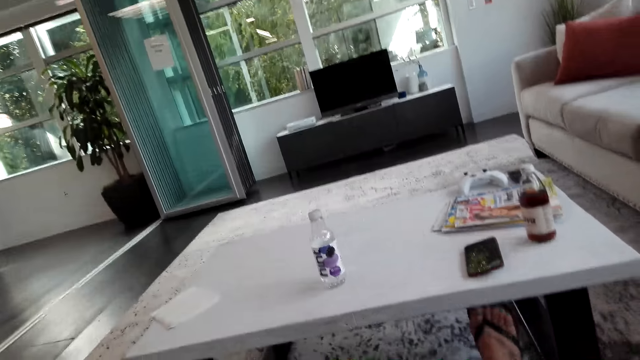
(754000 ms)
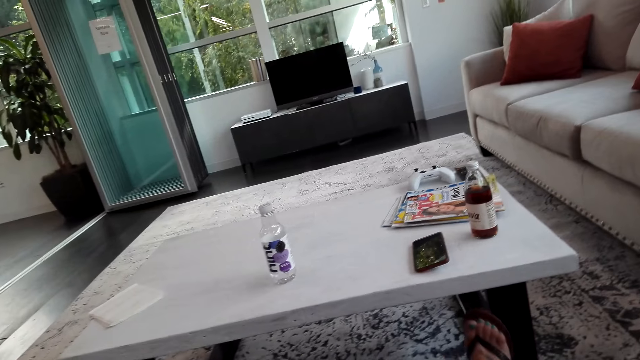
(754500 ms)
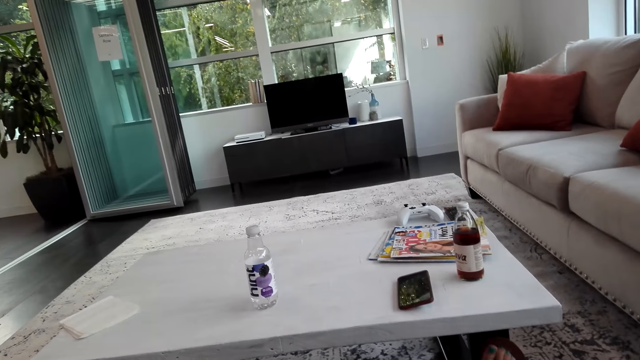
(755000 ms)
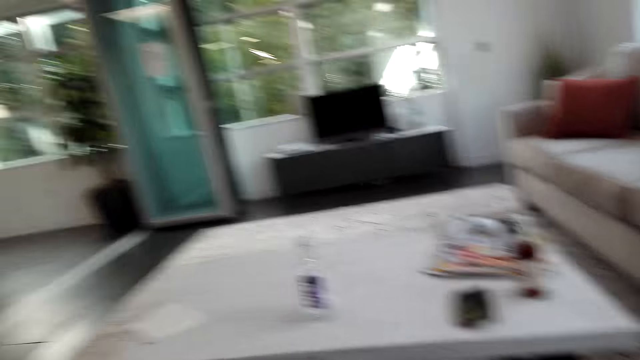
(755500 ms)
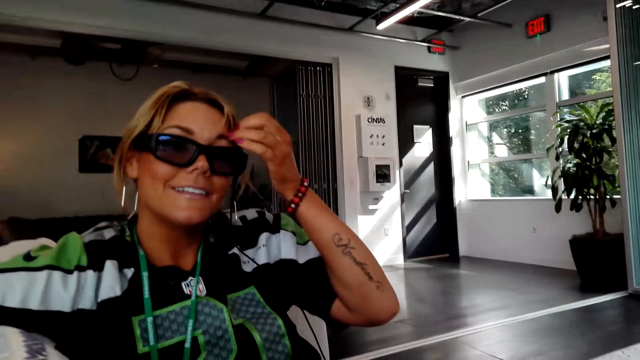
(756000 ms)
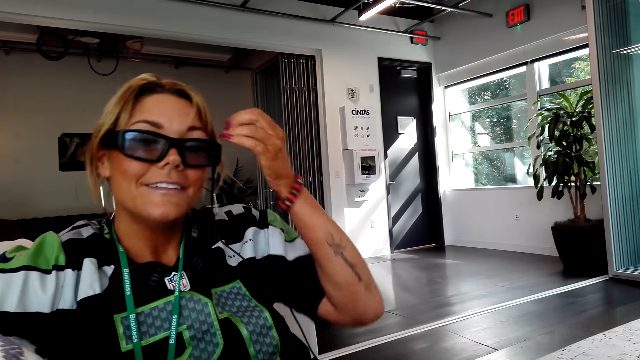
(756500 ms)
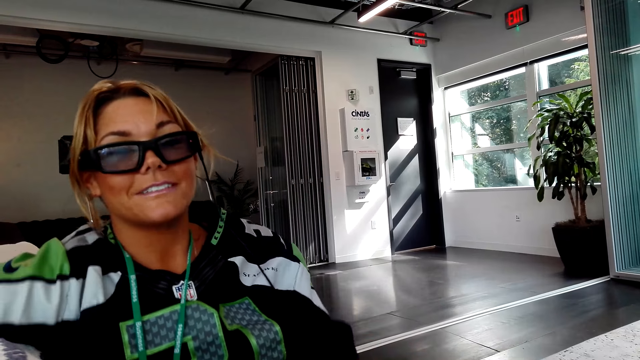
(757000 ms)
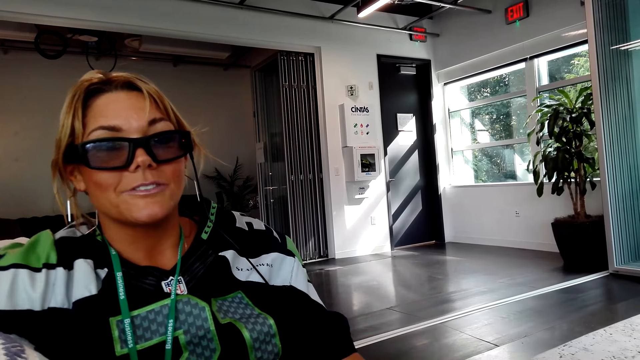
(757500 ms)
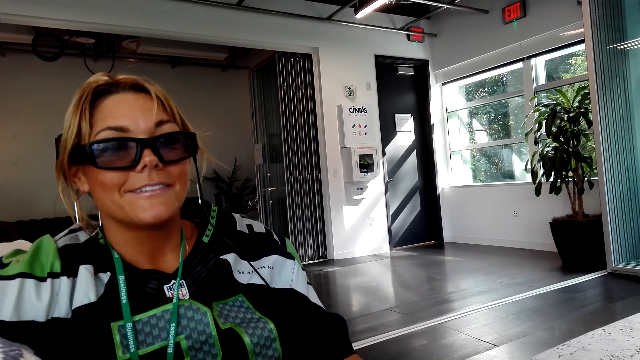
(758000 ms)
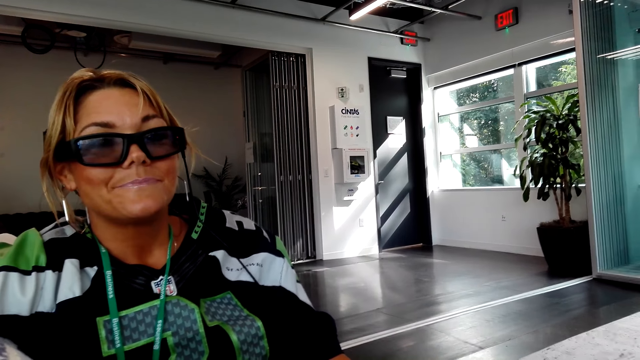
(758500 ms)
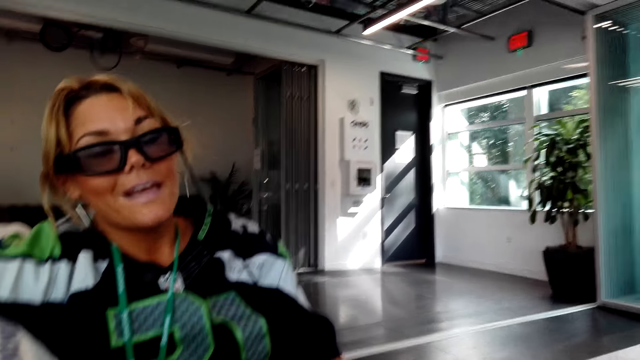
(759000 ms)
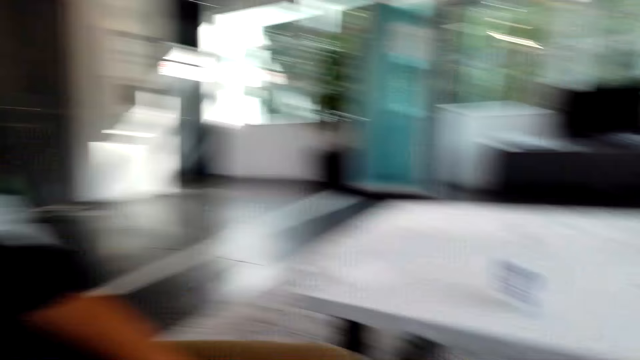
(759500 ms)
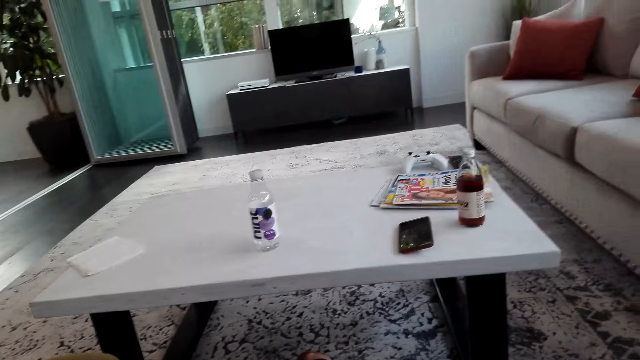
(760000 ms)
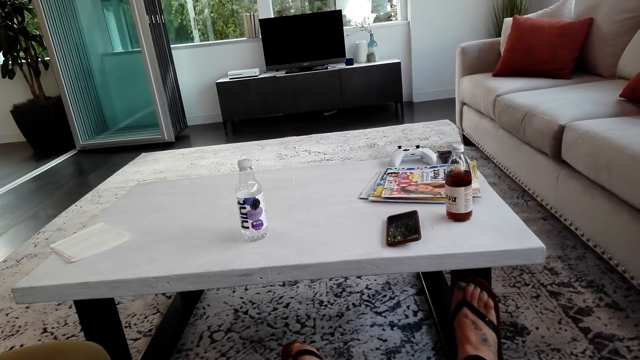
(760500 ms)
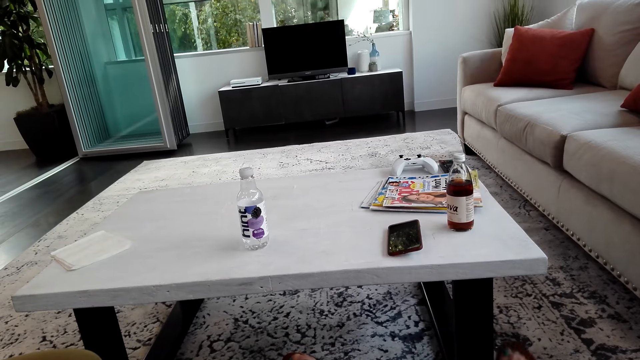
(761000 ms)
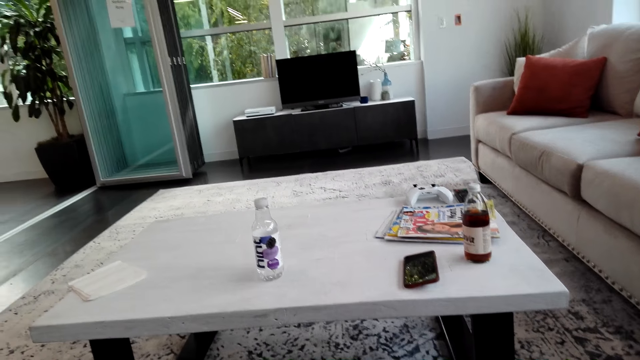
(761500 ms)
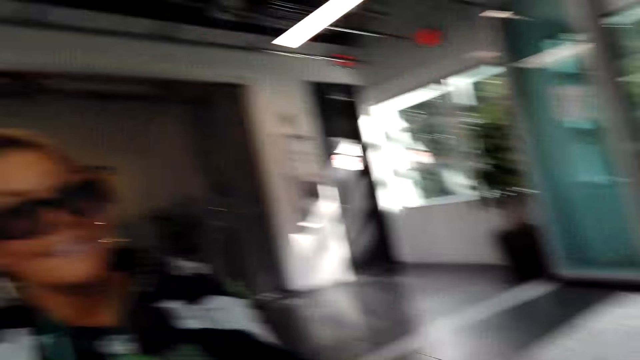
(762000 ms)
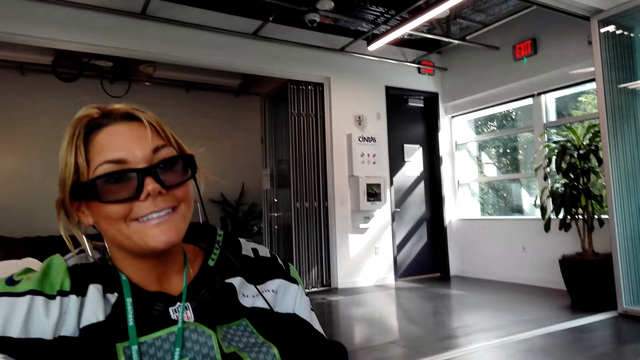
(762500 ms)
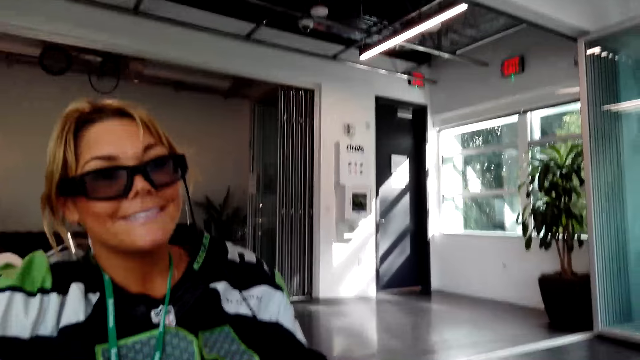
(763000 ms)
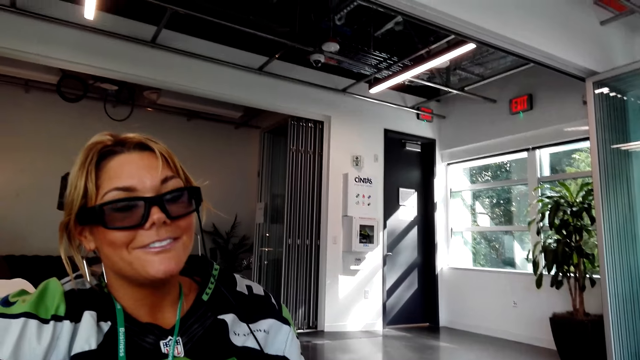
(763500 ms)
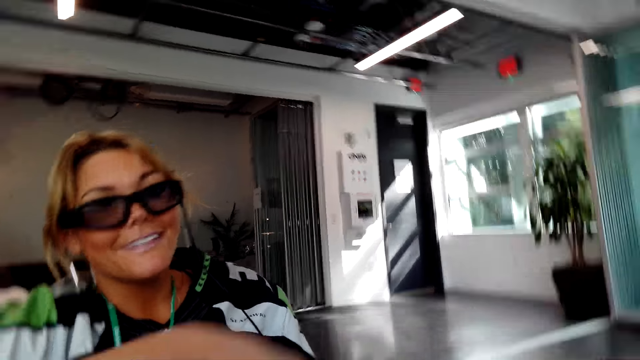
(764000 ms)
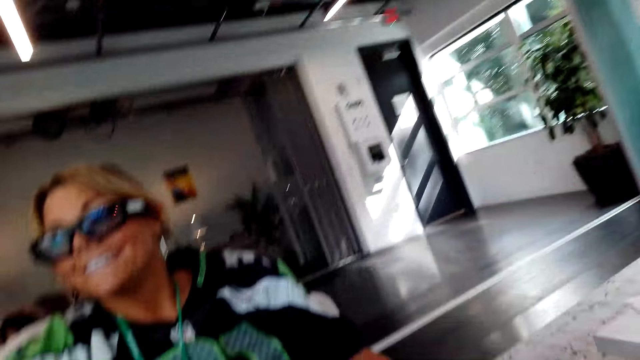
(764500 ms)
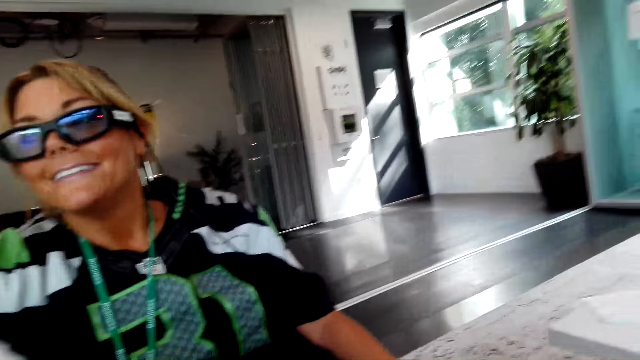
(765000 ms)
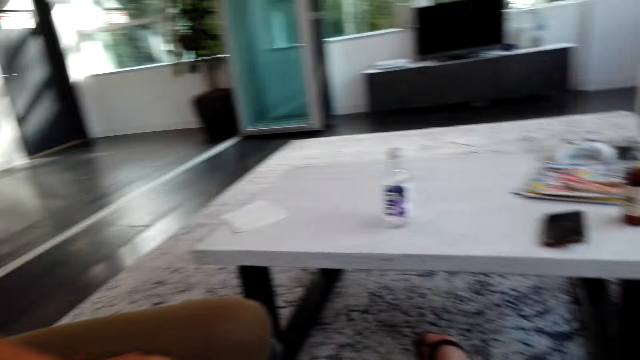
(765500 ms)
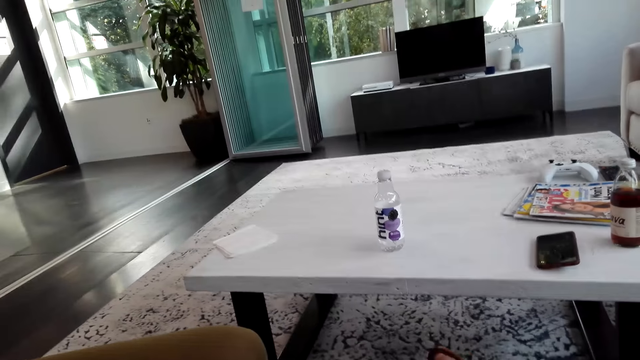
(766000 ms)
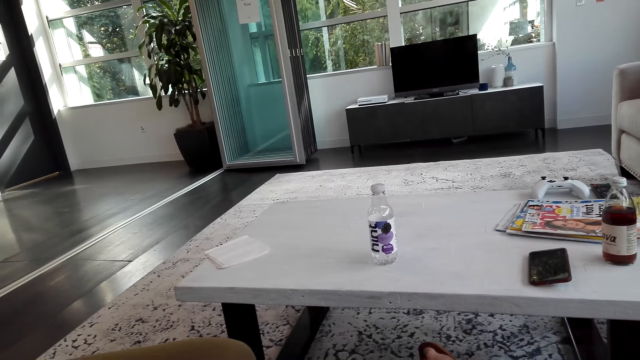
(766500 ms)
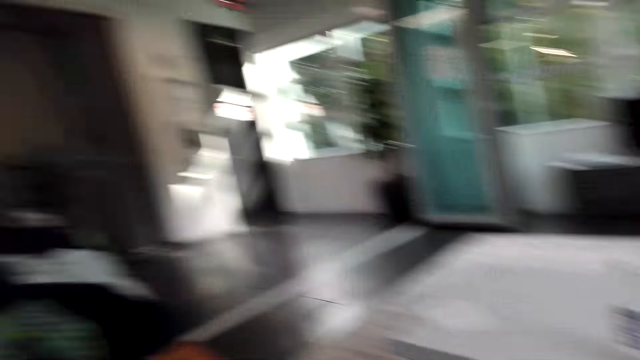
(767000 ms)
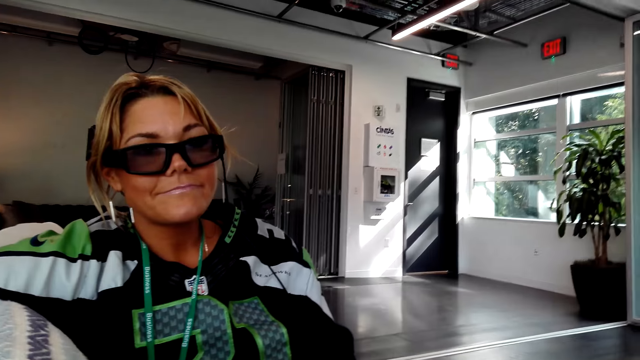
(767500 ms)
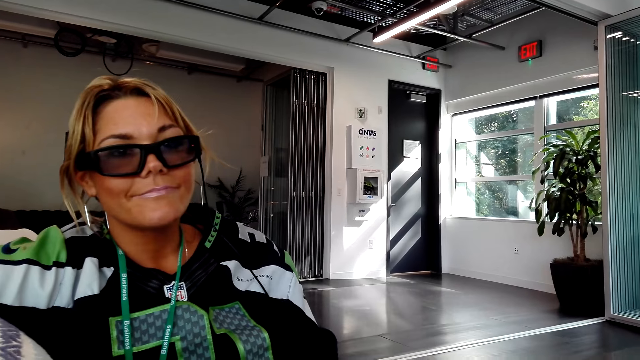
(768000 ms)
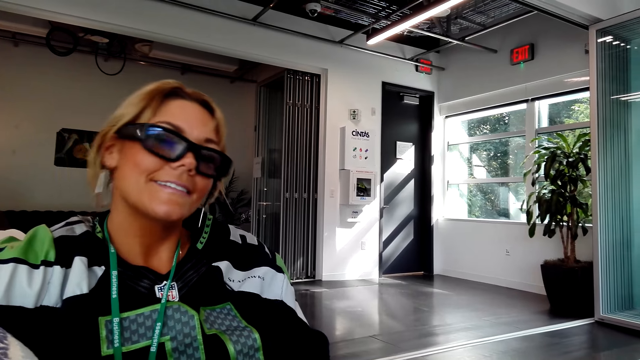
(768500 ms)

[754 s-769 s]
The camera wearer talks to a lady. The lady talks to the camera wearer. The camera wearer talks to the lady.

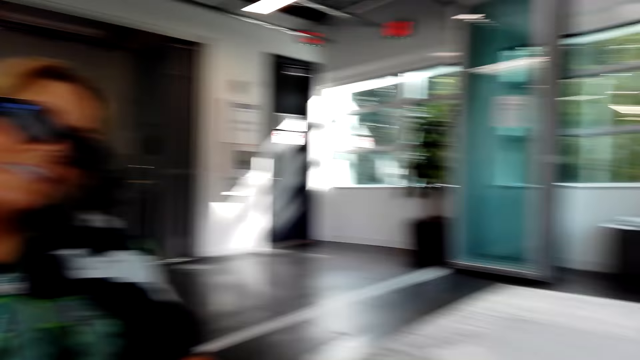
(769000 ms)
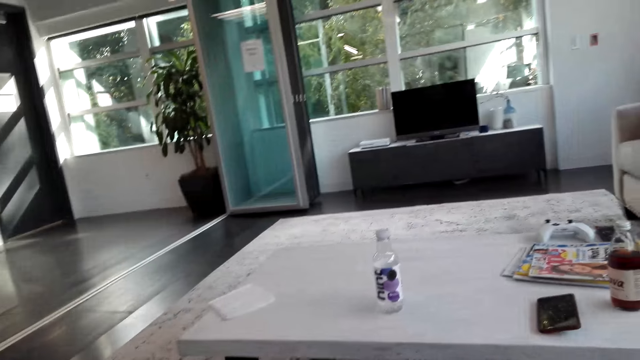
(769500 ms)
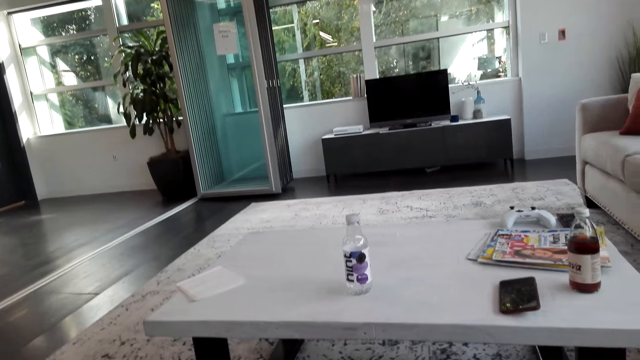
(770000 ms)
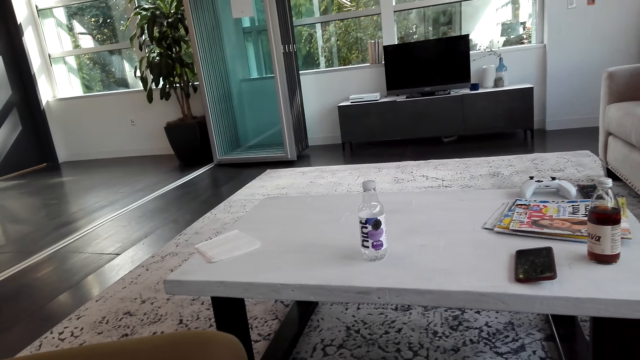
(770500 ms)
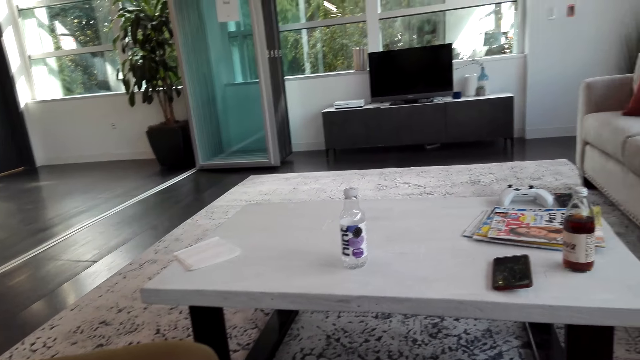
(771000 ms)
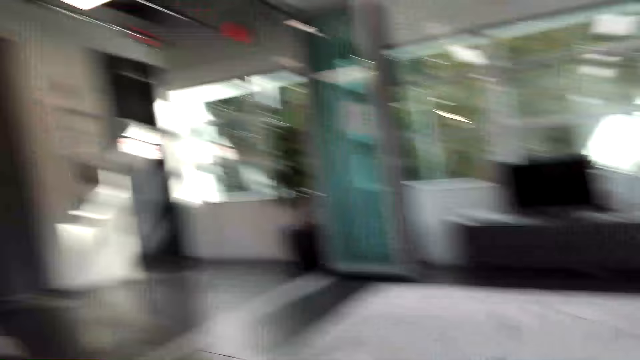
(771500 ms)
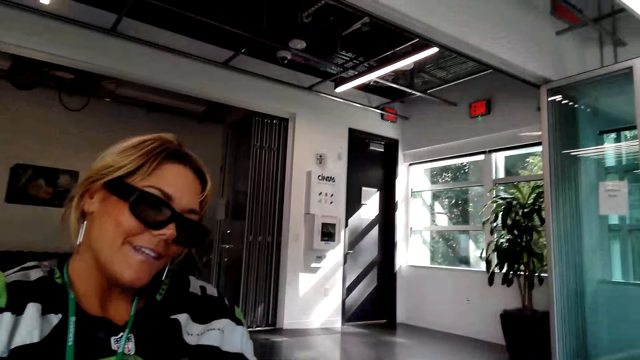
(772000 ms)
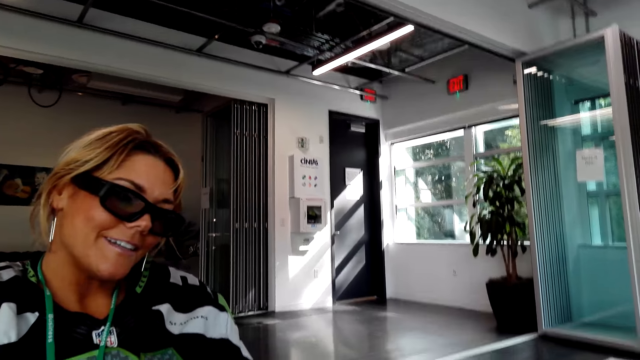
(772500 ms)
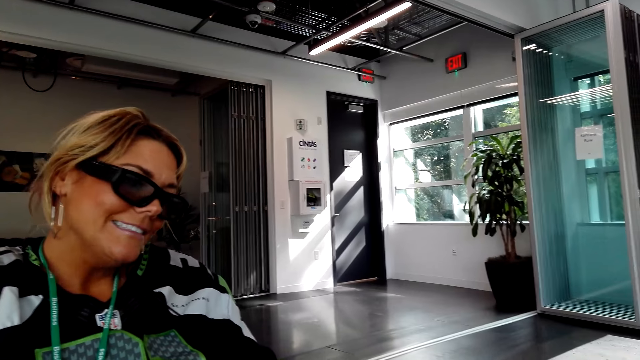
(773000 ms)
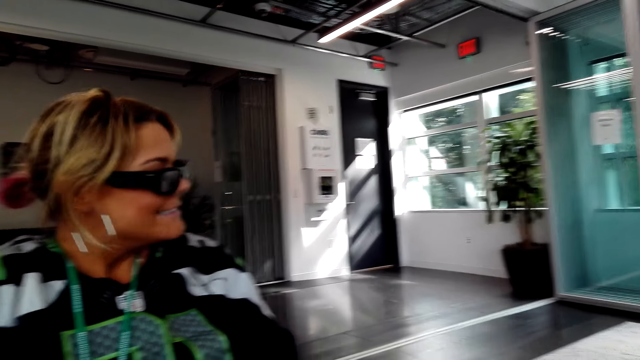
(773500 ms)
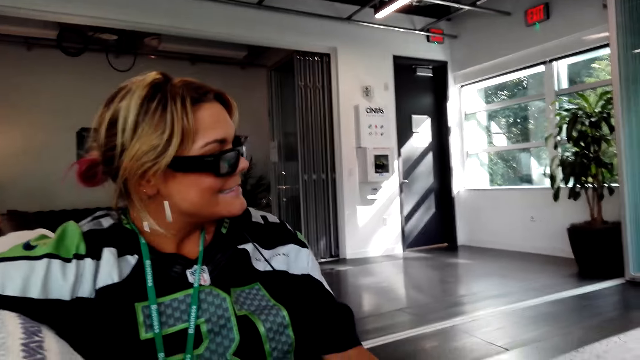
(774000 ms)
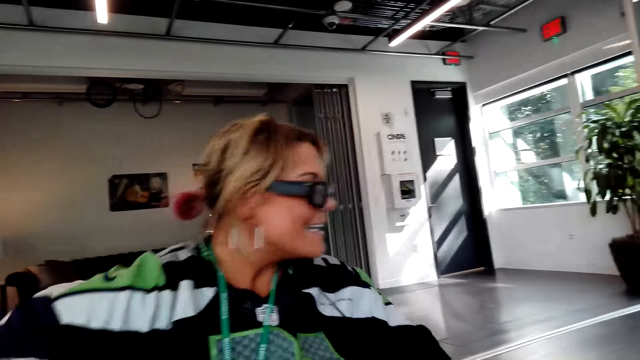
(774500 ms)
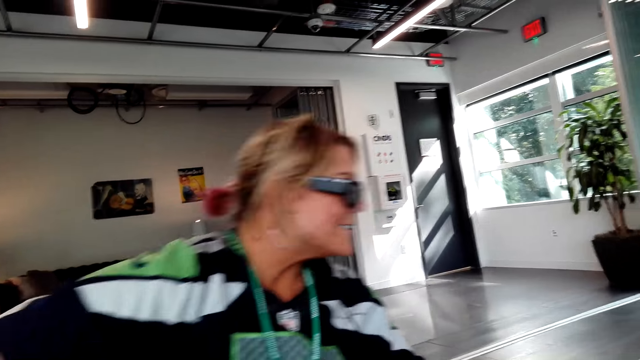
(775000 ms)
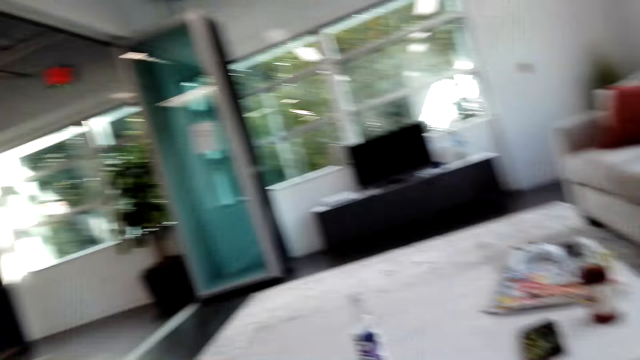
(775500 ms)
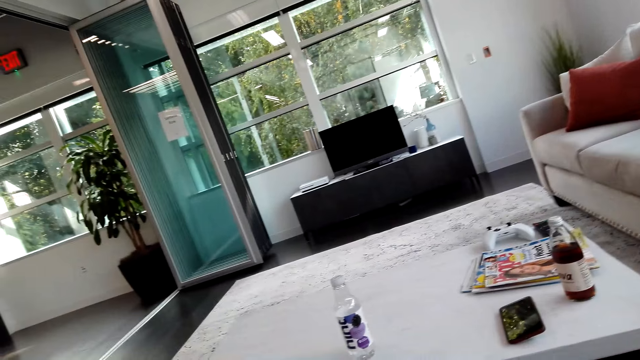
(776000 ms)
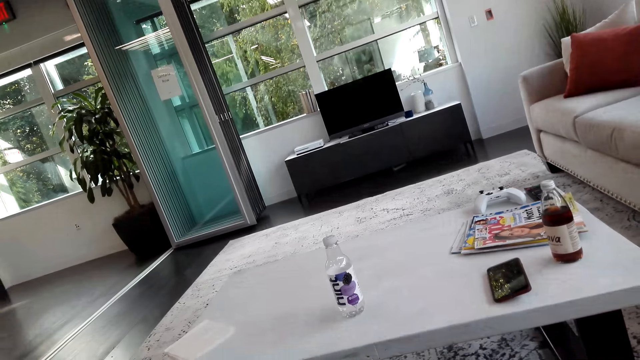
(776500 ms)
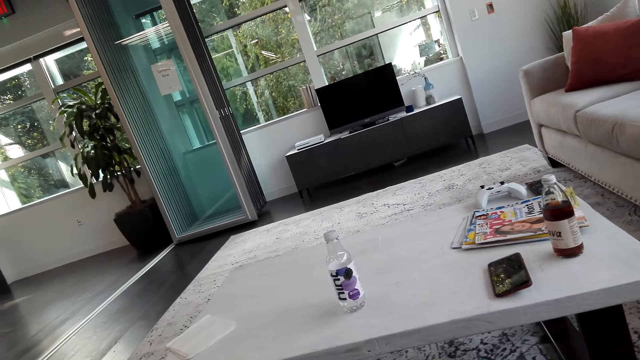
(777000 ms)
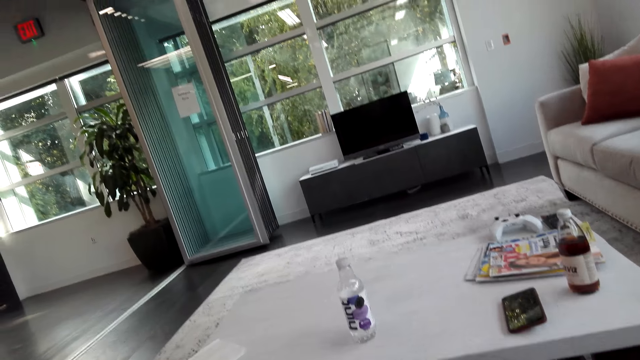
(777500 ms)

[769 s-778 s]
A lady talks to the camera wearer.
